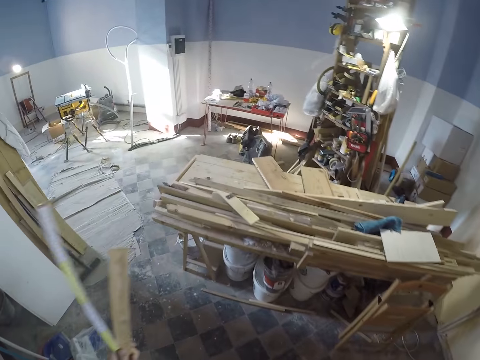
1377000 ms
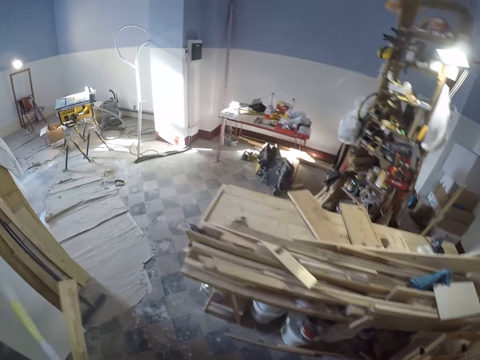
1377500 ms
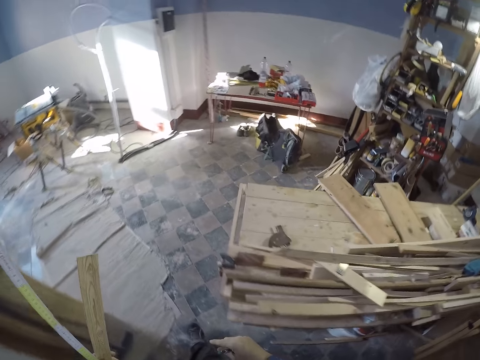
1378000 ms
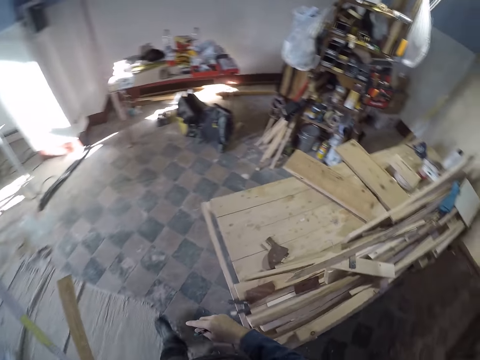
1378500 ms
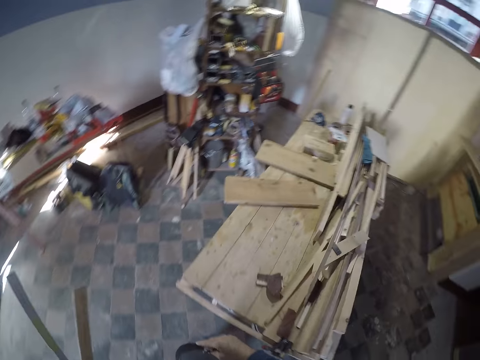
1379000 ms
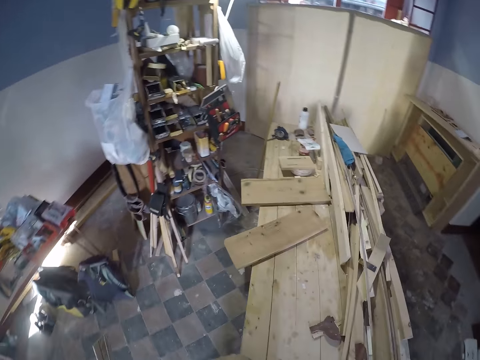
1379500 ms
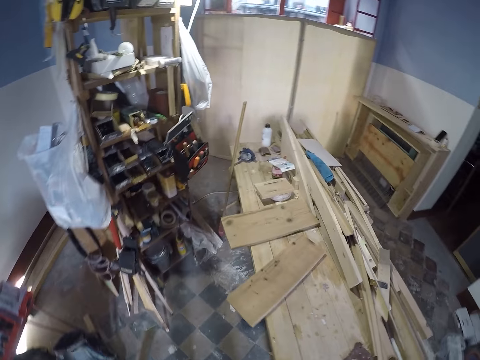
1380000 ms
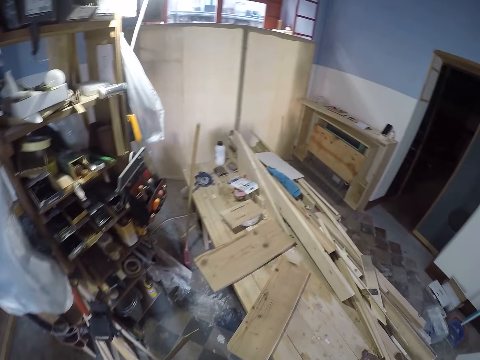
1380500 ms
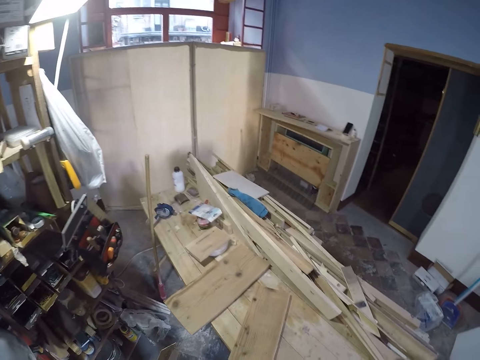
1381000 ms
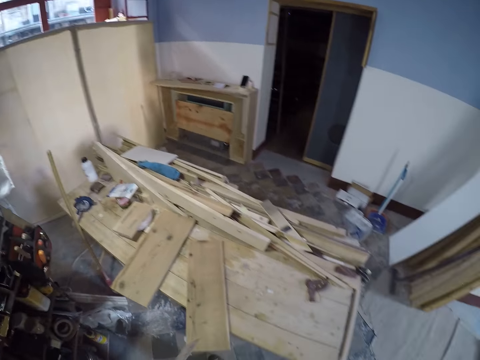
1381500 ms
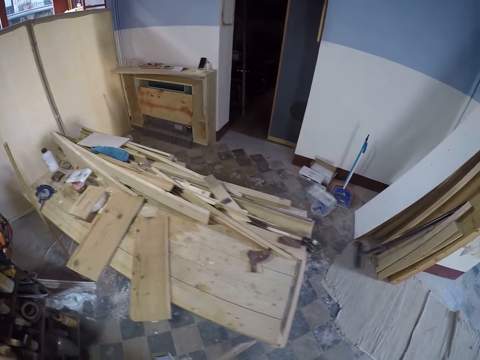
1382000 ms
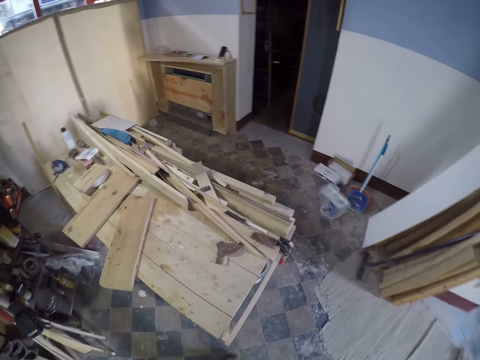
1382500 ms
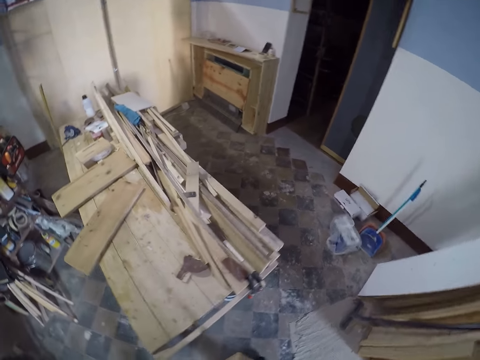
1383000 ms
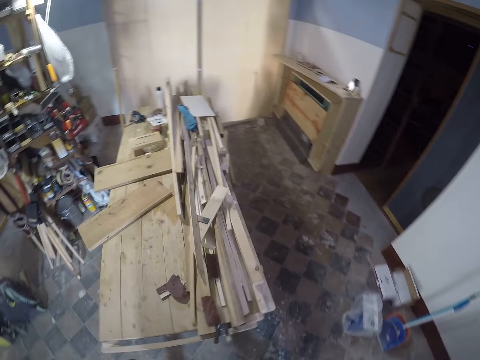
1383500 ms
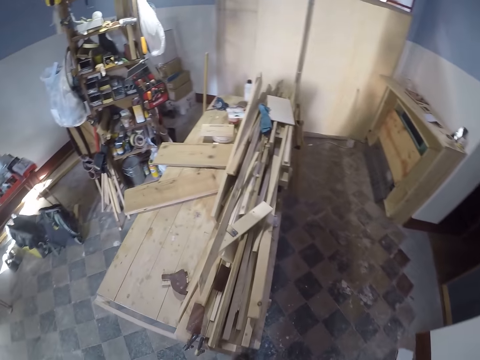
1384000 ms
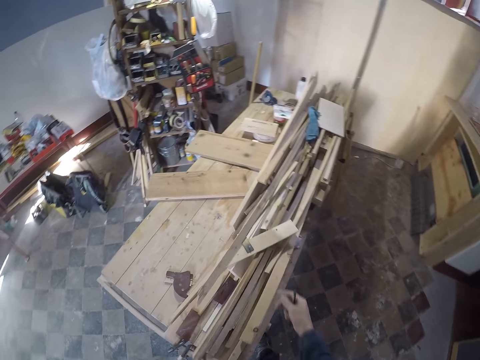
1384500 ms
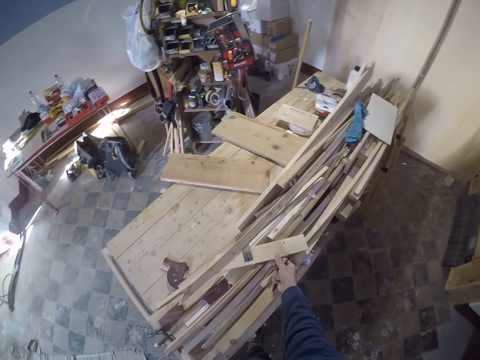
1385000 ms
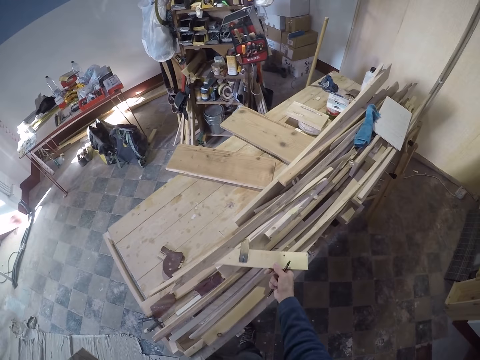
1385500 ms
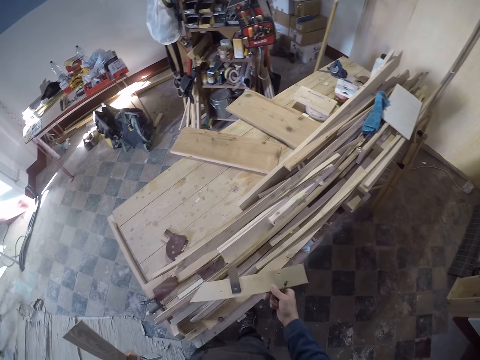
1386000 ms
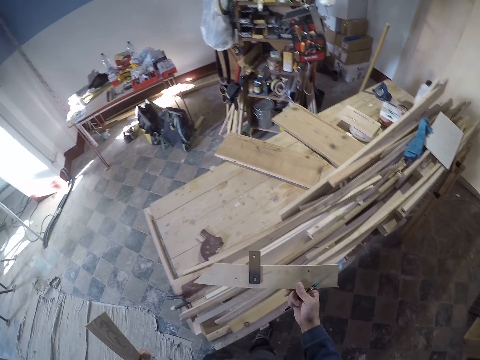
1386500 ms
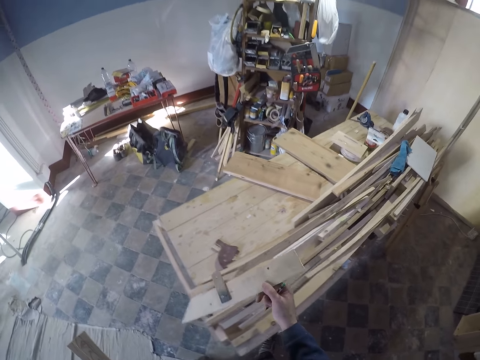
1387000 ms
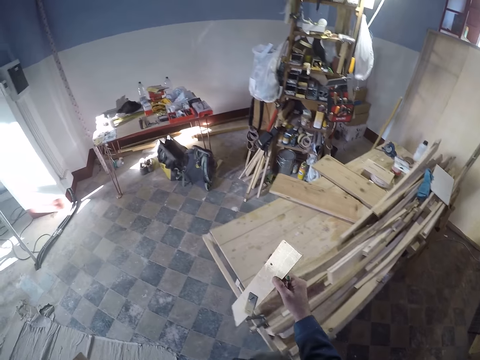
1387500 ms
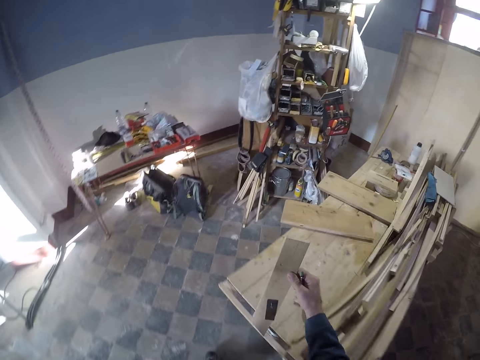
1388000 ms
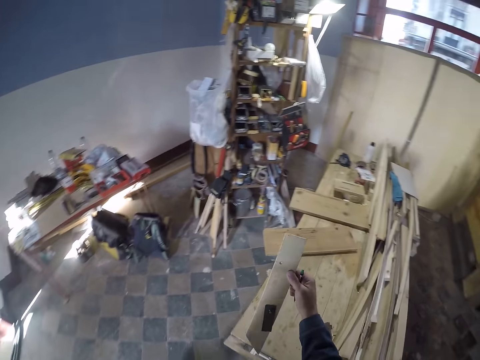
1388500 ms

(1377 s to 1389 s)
The camera wearer moves around. He picks a try square from a desk with his right hand. He pulls a piece of sheet metal.

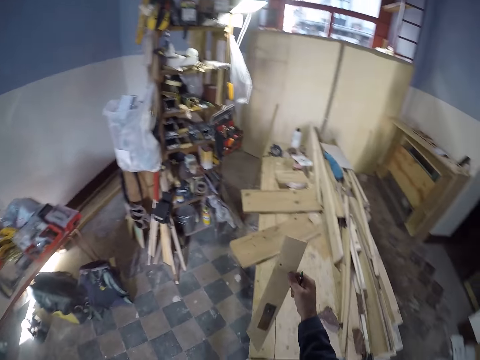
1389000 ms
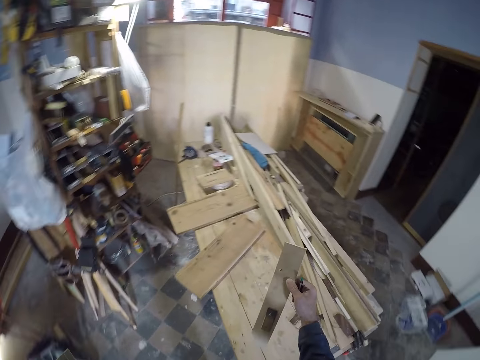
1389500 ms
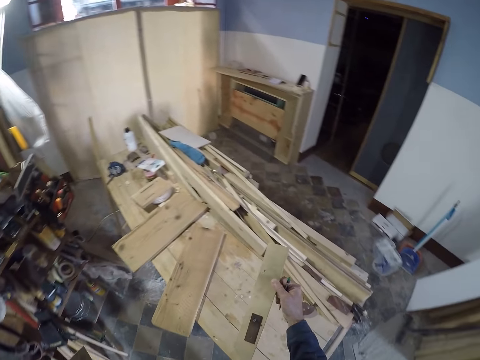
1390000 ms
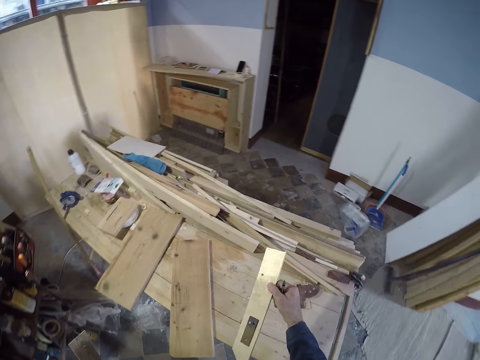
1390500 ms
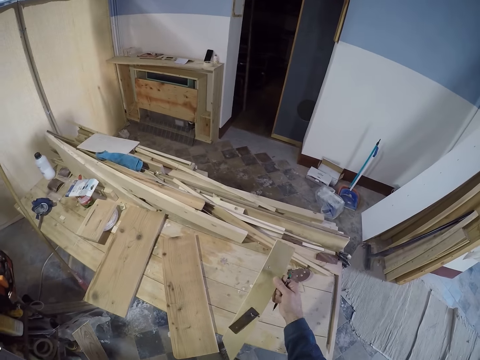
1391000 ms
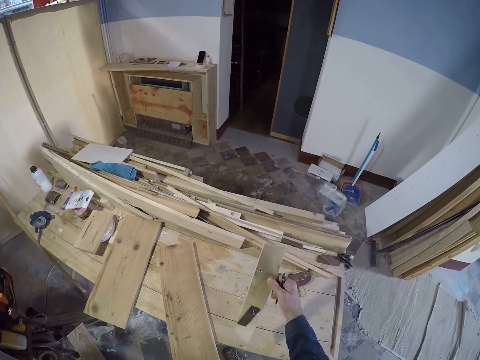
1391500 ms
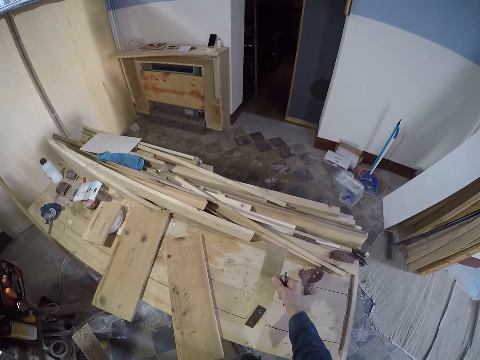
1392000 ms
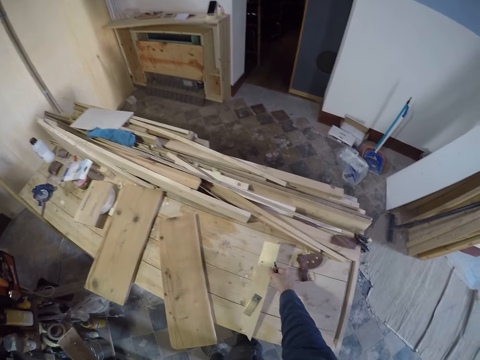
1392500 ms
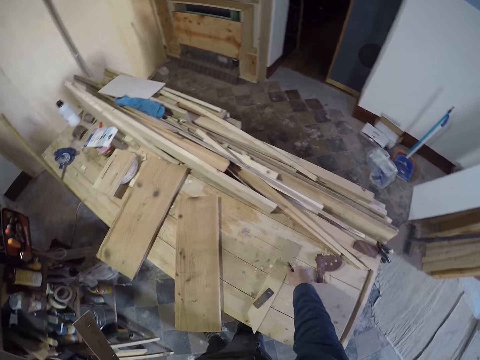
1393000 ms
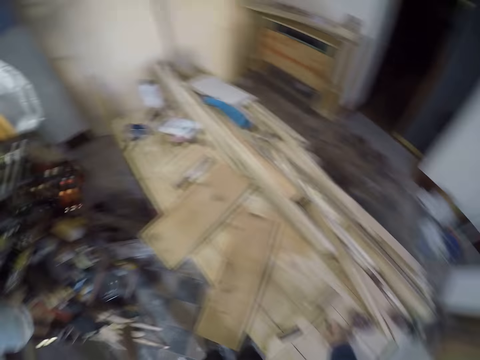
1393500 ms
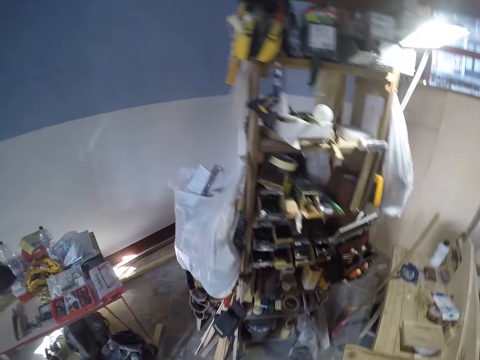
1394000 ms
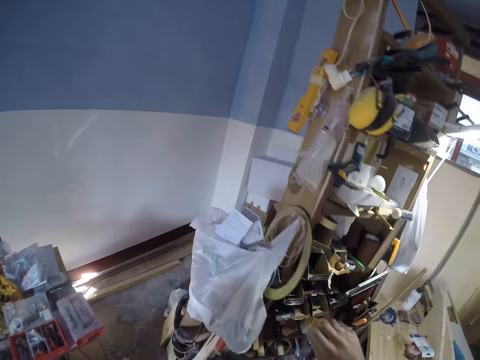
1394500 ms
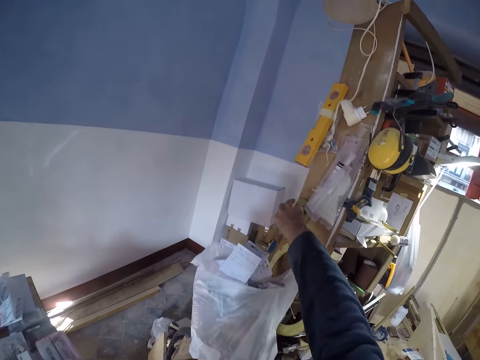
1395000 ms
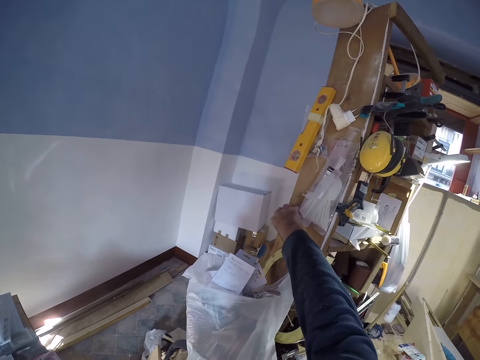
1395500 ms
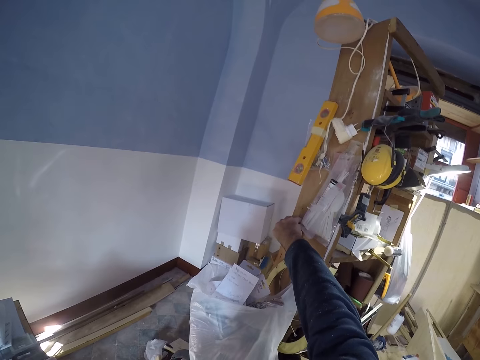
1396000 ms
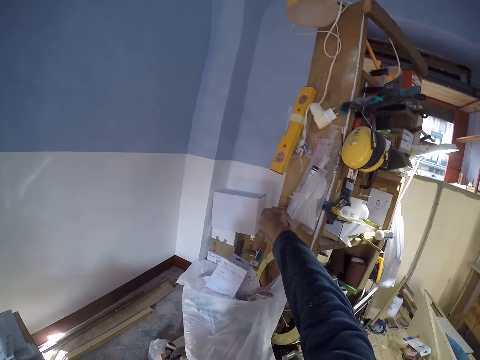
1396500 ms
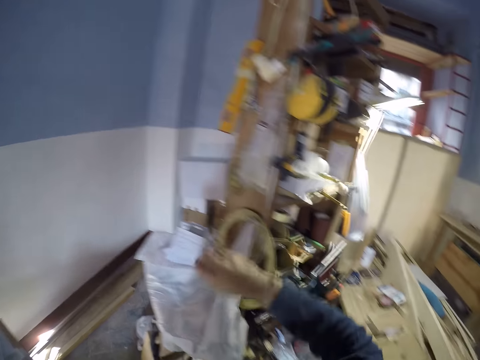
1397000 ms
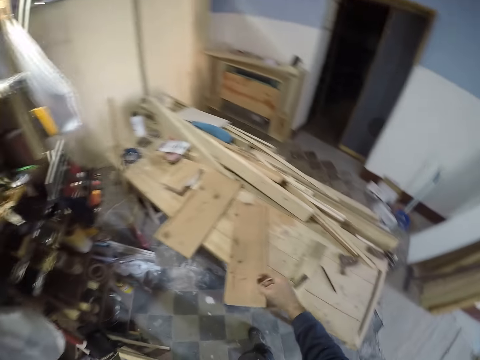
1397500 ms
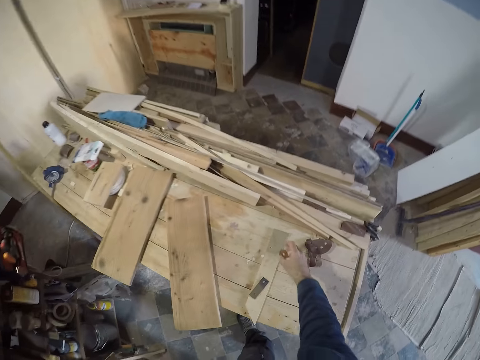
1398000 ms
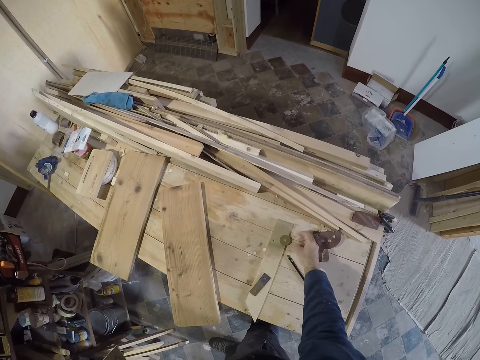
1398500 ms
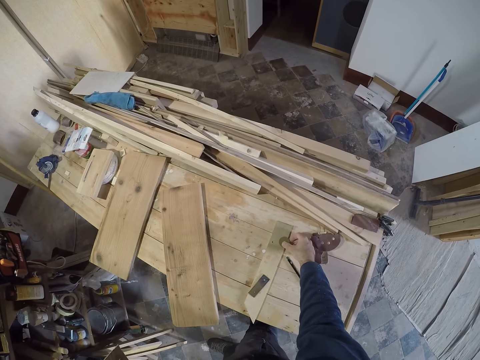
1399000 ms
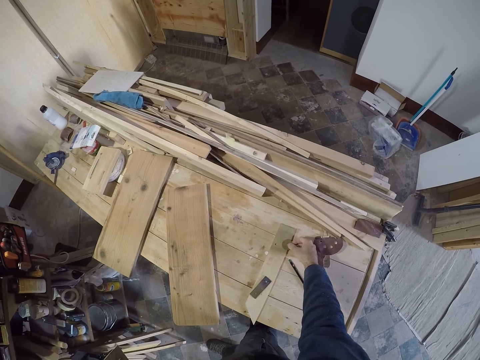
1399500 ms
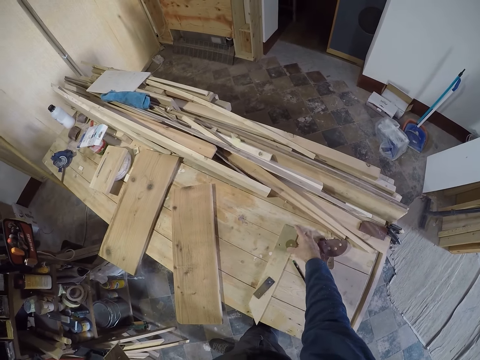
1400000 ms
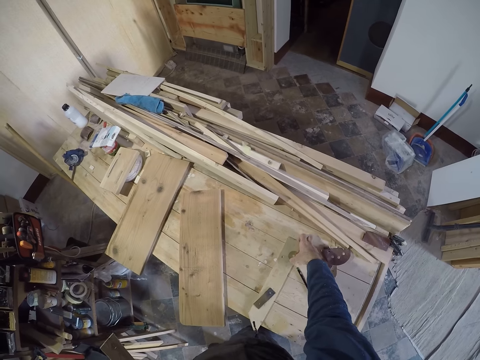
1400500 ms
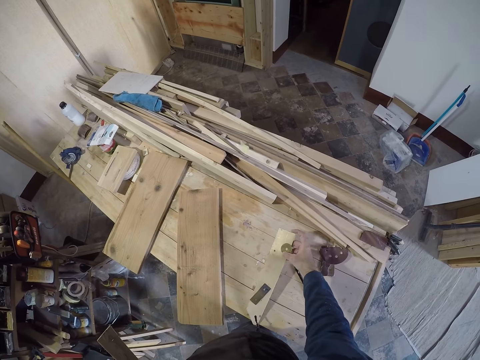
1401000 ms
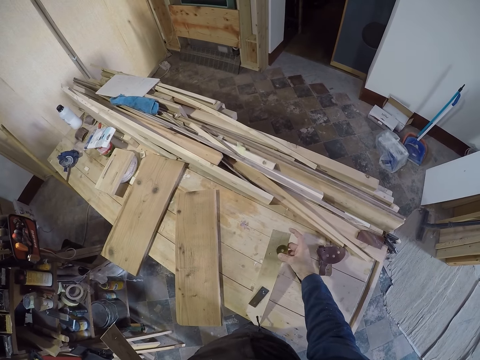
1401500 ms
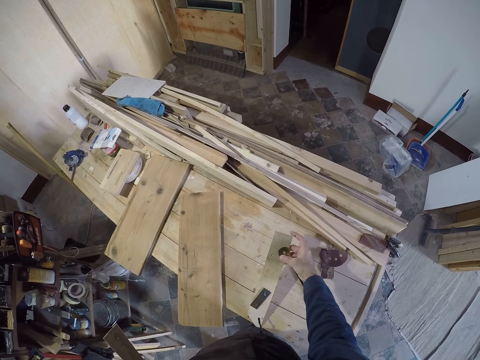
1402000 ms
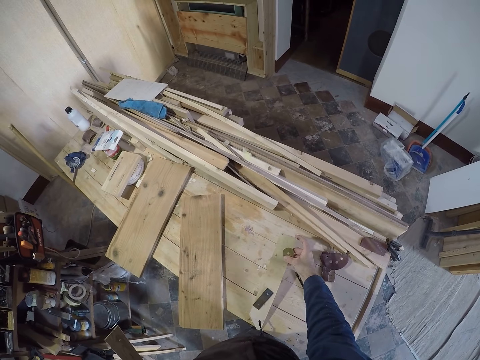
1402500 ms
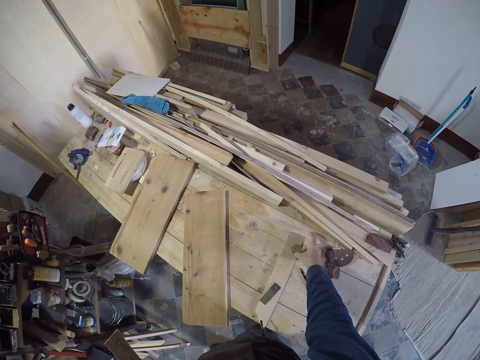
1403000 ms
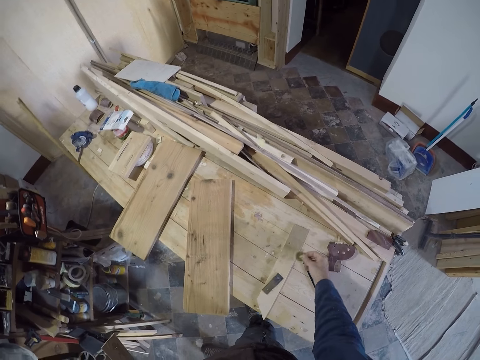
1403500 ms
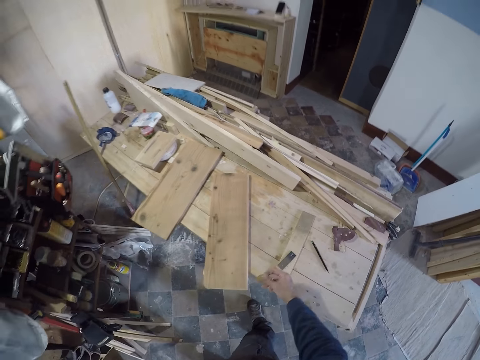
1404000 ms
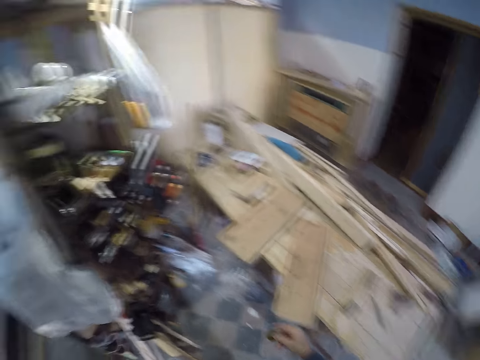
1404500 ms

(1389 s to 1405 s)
The camera wearer places the try square or sheet metal on the table. He picks a circular saw blade or washer from a wooden rack with his right hand. He places the circular saw blade on the try square on the desk. He lifts the try square with his right hand. He aligns the sheet metal and washer. He picks the circular saw blade with his right hand.
